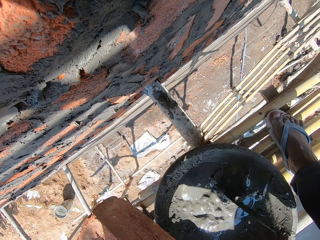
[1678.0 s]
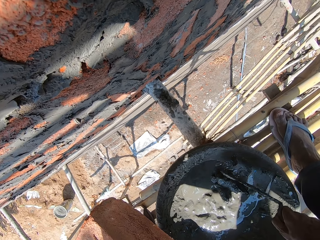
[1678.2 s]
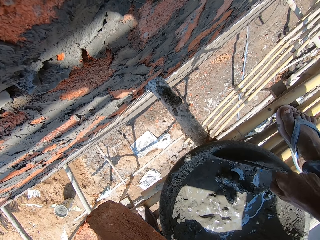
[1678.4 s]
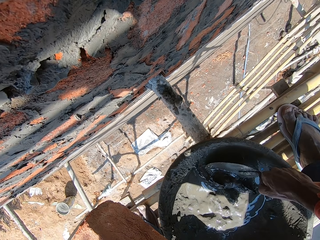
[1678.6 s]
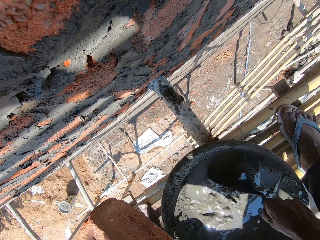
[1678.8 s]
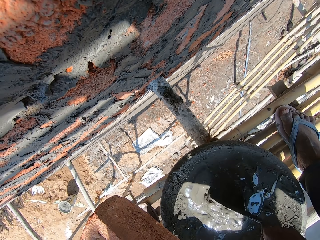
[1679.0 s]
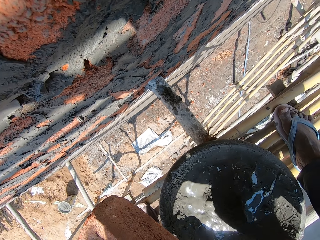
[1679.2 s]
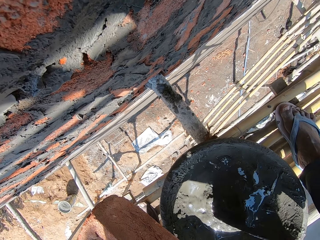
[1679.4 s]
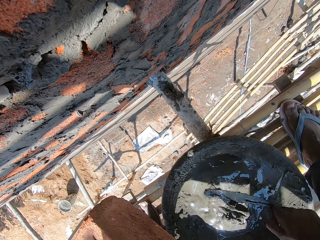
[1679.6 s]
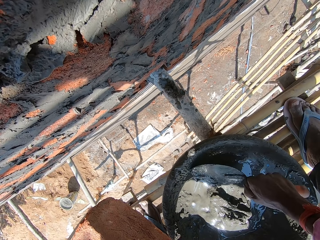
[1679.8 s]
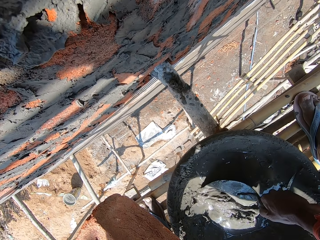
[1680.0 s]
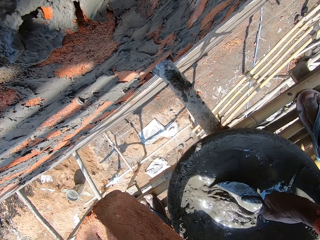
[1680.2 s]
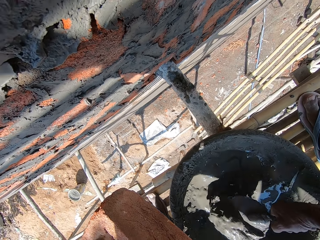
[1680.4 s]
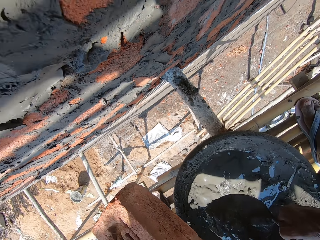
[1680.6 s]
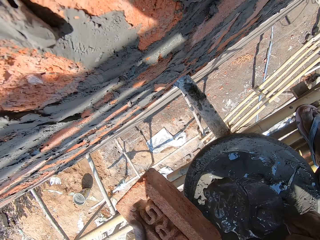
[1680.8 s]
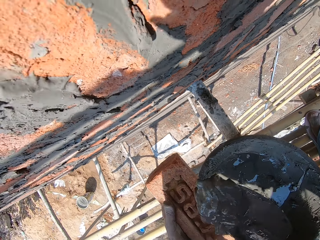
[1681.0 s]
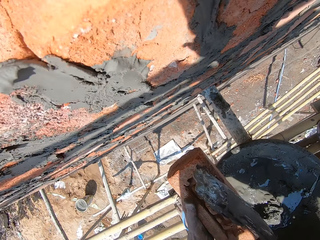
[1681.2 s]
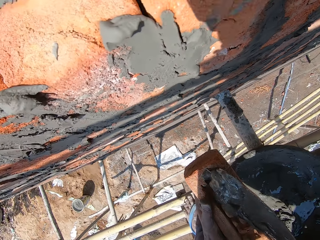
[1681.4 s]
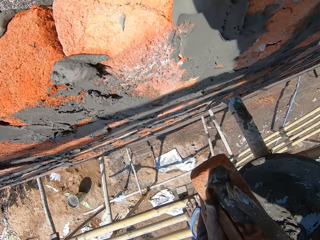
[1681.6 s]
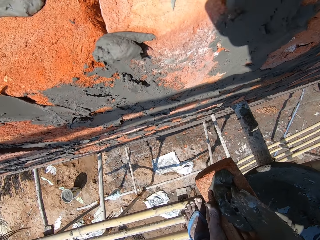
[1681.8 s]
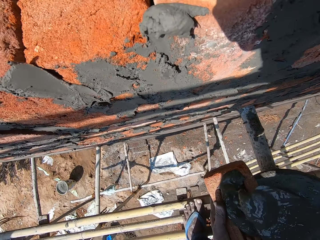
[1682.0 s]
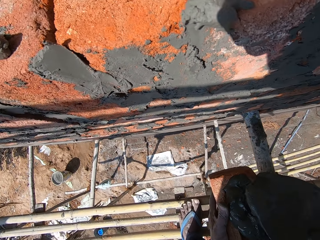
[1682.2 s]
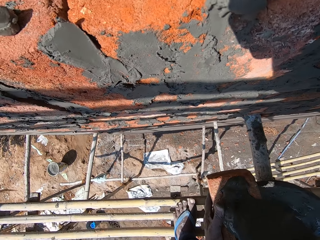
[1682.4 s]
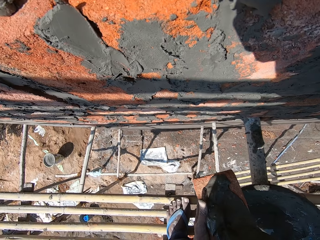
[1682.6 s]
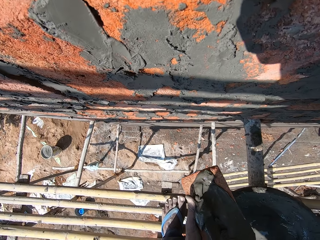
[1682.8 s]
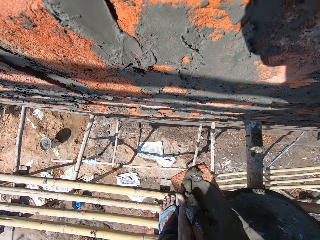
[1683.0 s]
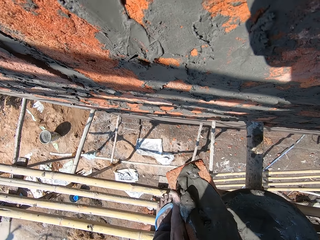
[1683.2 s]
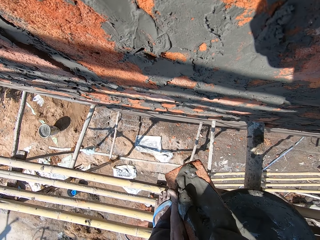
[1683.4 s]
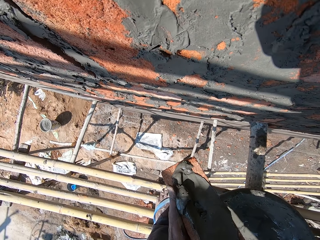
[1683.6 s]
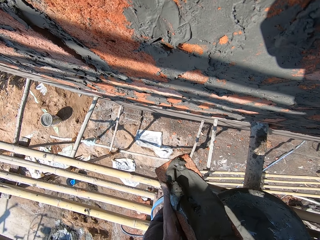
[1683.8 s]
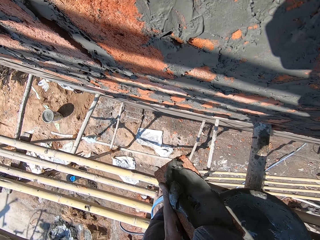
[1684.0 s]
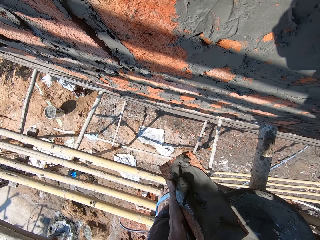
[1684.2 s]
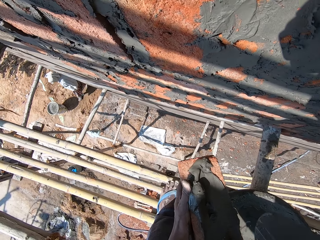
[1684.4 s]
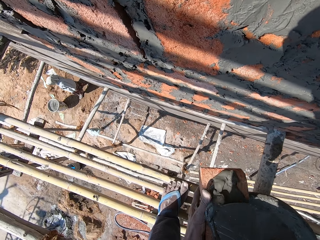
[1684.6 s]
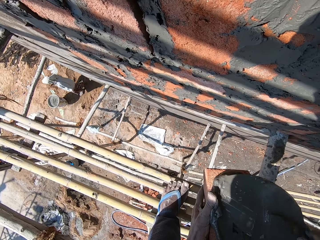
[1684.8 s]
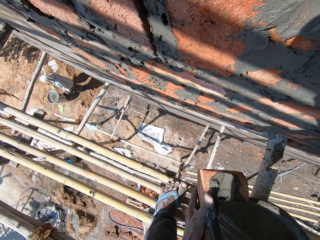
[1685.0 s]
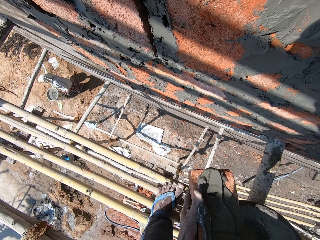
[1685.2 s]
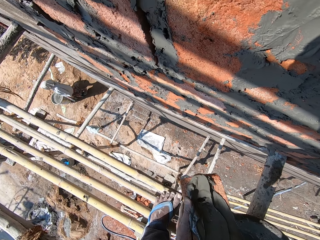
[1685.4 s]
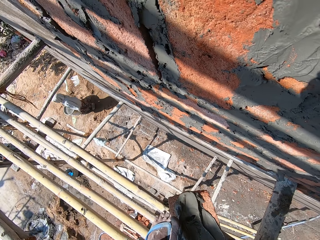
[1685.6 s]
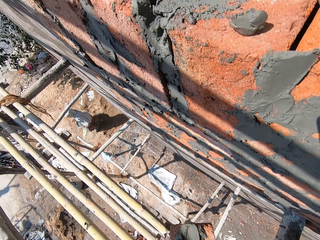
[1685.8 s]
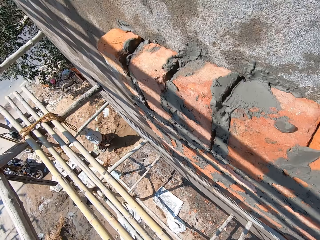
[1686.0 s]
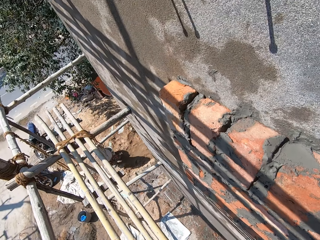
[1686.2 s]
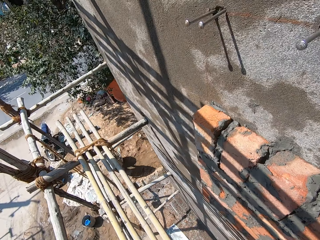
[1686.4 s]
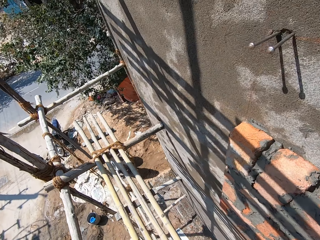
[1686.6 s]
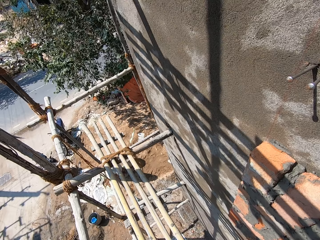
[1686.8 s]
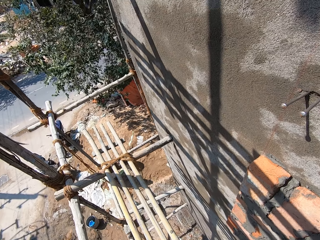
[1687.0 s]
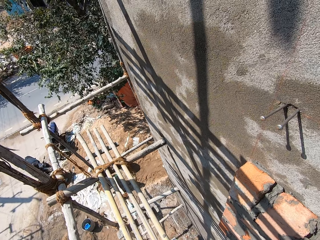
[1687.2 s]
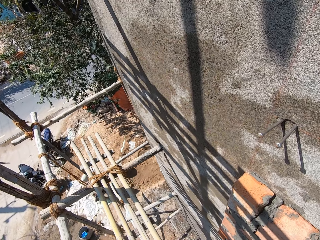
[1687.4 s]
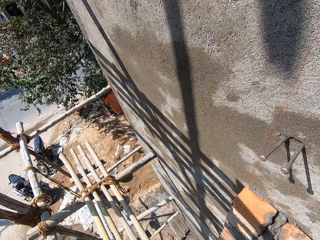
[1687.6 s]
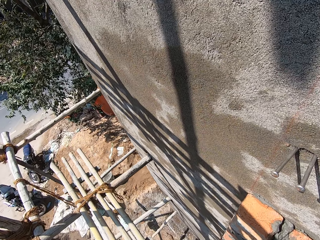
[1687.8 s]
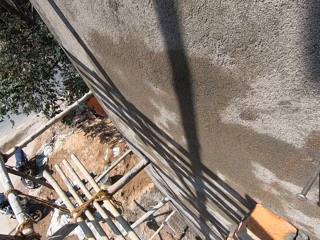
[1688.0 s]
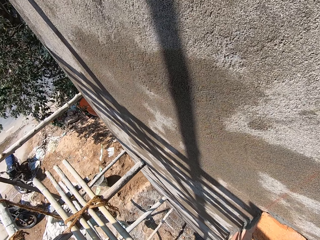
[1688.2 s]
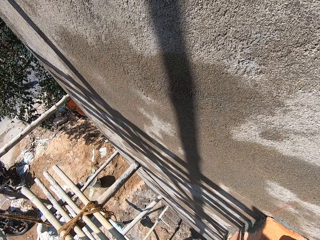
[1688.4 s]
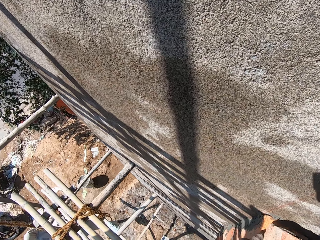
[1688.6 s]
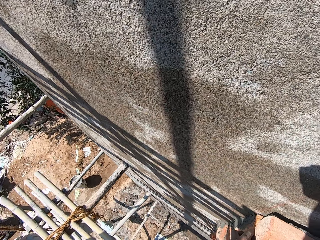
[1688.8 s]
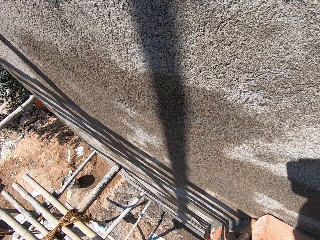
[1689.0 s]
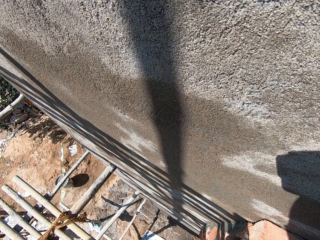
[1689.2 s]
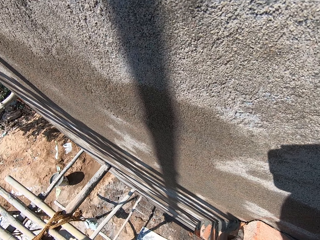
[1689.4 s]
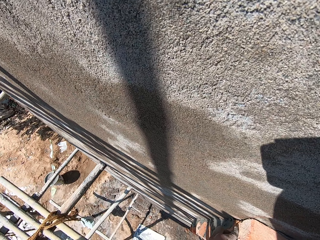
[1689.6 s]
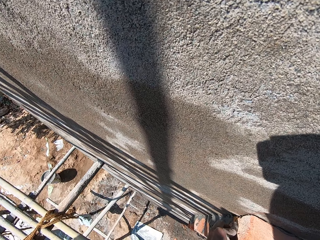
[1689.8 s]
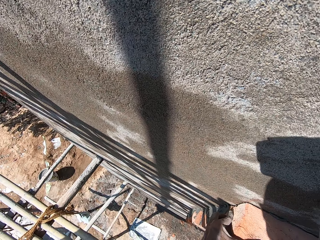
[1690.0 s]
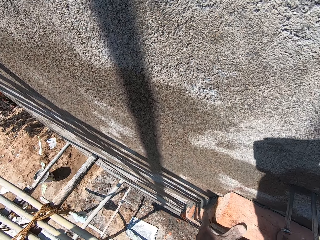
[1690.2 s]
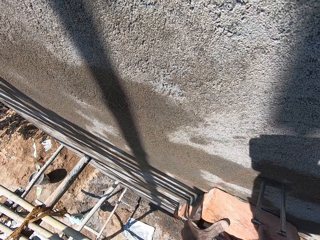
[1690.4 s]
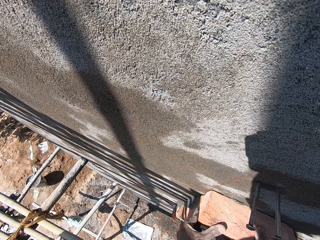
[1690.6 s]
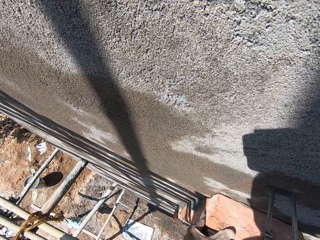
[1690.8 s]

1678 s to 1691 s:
The camera wearer scoops mortar from the head pan on the scaffold with the trowel in his right hand. He spreads the mortar on the brick with the trowel in his right hand. He places the brick on the wall with his left hand.

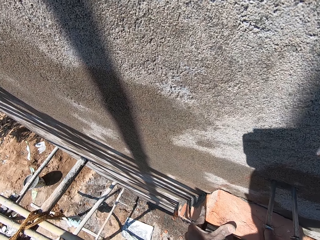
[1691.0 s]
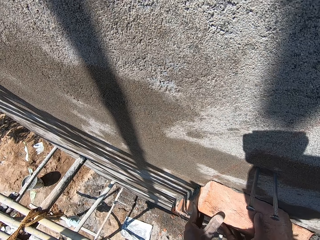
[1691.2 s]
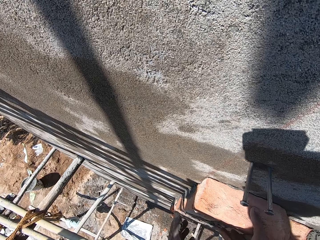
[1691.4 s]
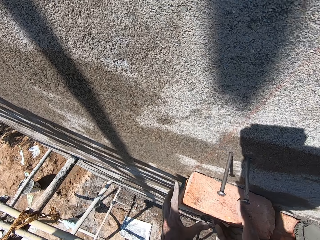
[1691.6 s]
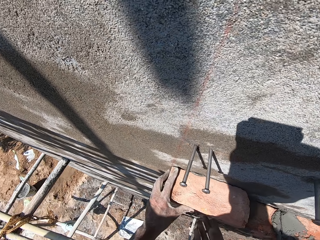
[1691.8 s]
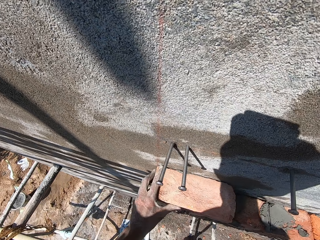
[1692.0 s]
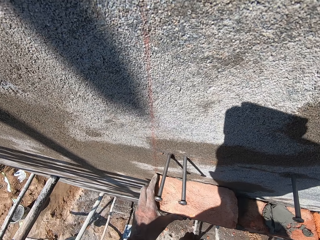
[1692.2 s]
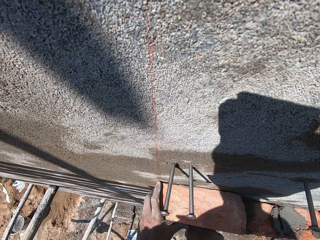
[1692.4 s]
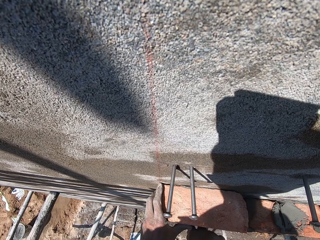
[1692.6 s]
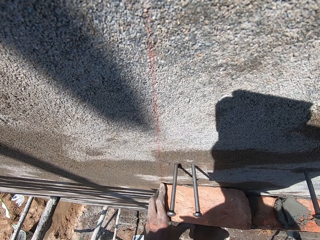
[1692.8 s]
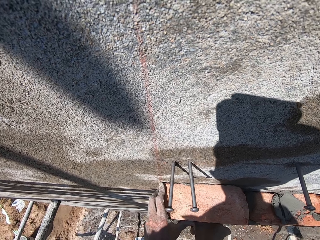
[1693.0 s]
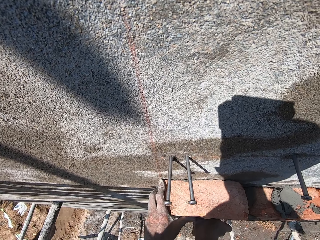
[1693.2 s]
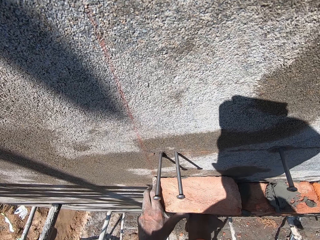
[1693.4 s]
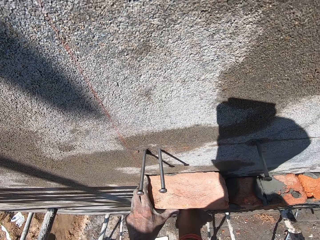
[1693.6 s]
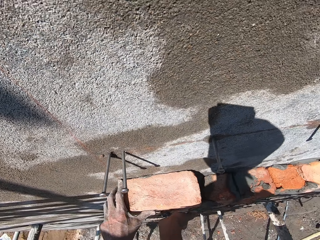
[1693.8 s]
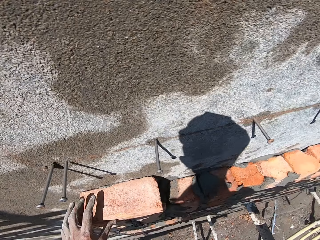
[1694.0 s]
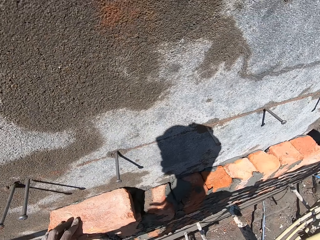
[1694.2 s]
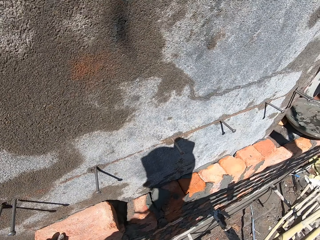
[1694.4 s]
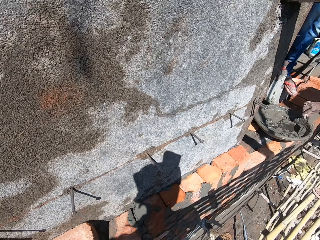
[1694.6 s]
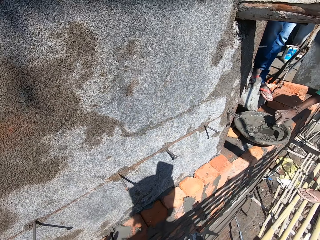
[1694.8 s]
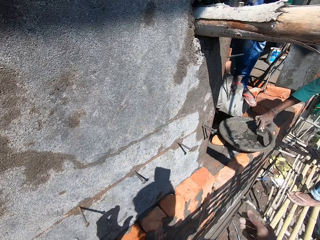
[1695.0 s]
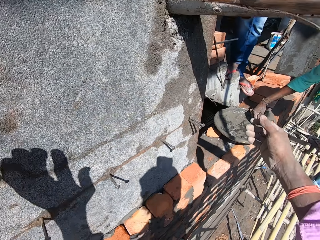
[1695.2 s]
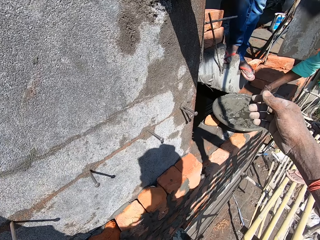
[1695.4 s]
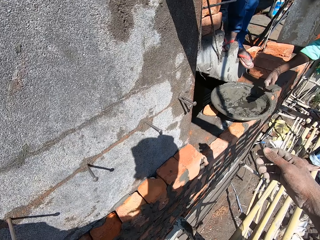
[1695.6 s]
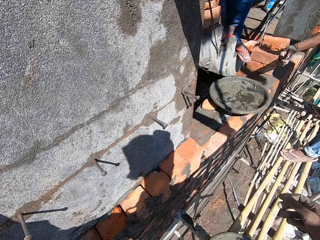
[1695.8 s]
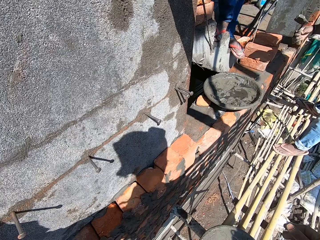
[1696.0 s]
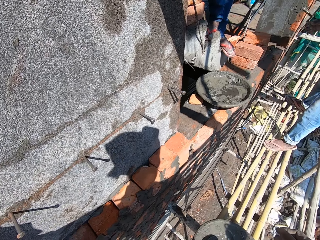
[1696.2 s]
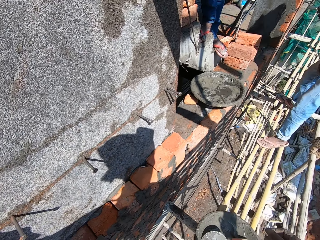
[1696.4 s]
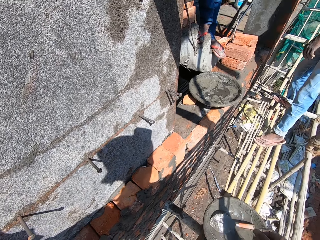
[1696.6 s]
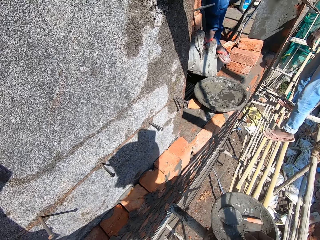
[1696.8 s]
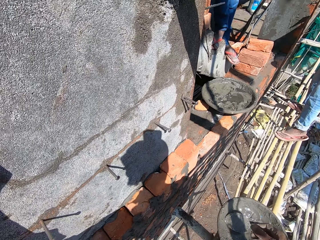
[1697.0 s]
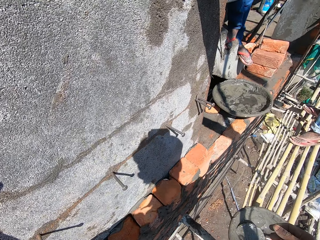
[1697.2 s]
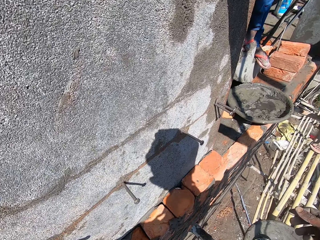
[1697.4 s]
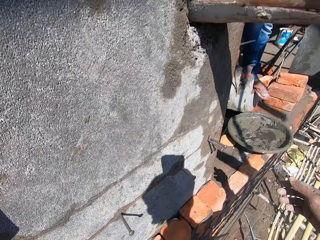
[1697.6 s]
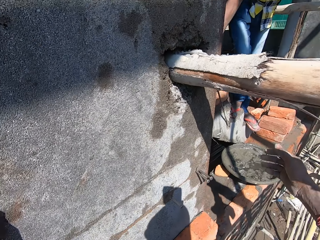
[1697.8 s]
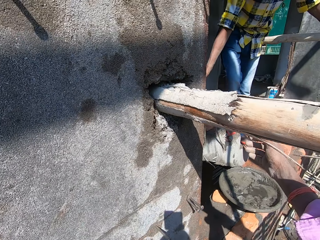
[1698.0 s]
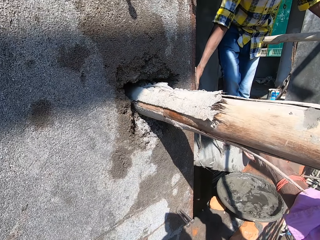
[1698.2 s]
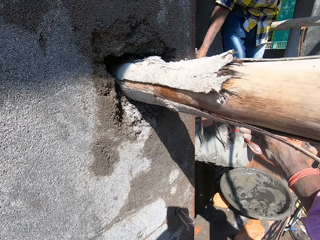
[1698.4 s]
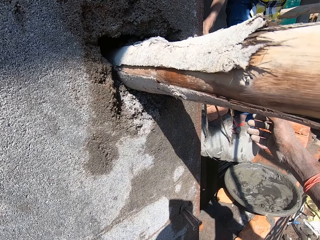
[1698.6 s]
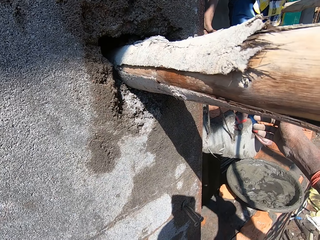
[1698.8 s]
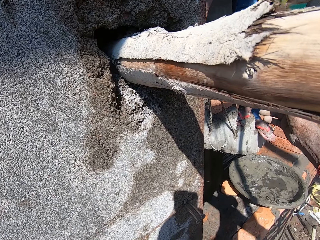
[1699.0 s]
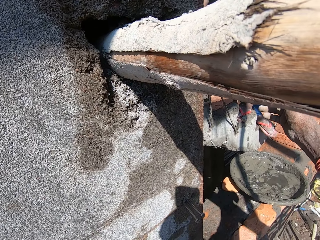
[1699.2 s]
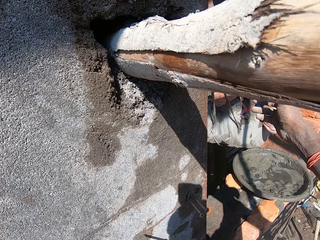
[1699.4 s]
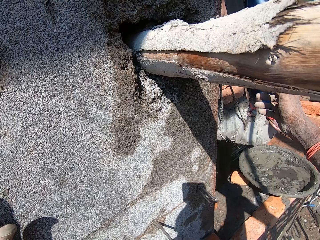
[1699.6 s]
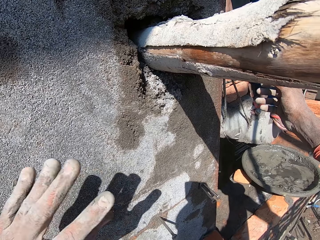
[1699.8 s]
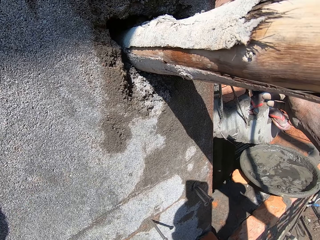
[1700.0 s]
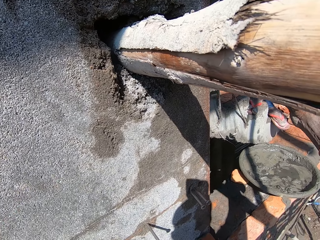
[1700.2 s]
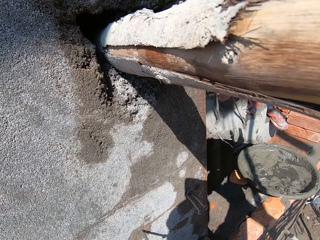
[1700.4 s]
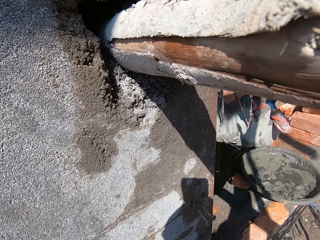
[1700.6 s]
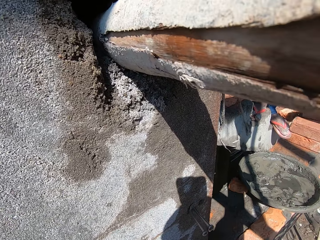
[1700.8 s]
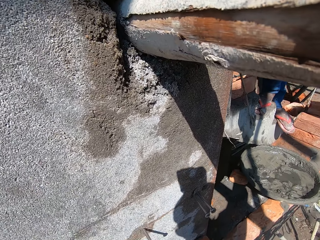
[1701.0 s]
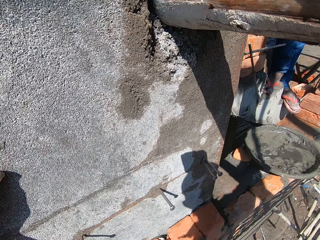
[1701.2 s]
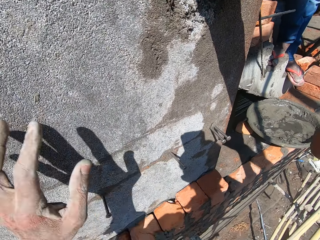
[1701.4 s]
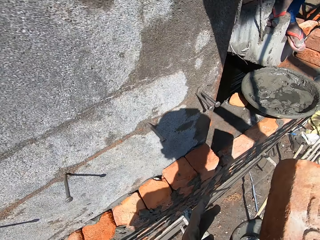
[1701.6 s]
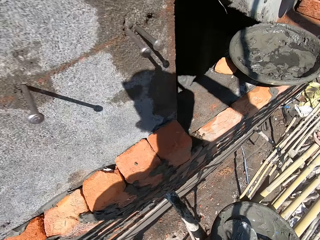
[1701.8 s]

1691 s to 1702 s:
The camera wearer hits the brick on the wall with his right hand. He builds the wall with the brick. He raises his hand. He raises his hand again. He passes a brick from his right hand to his left hand.
